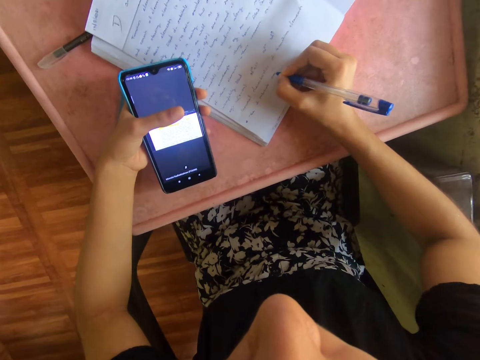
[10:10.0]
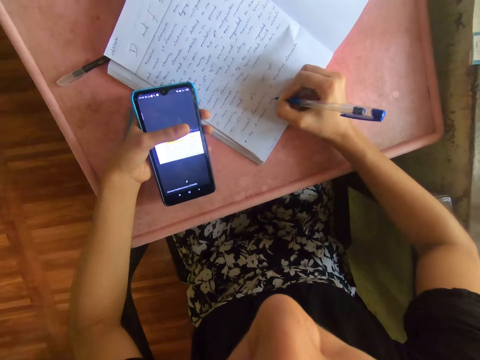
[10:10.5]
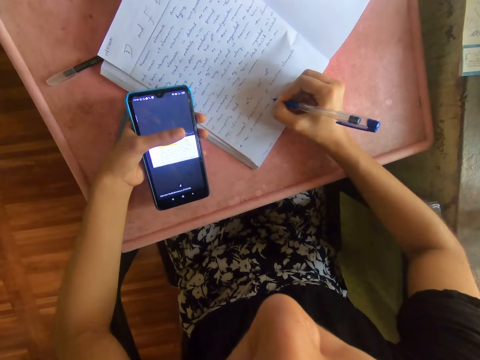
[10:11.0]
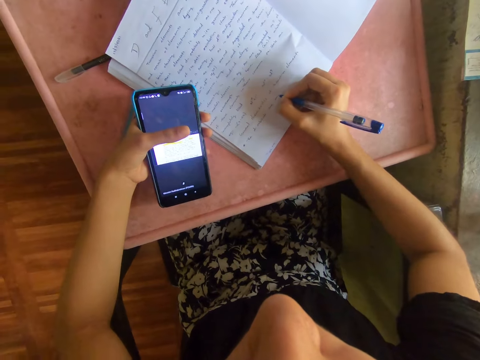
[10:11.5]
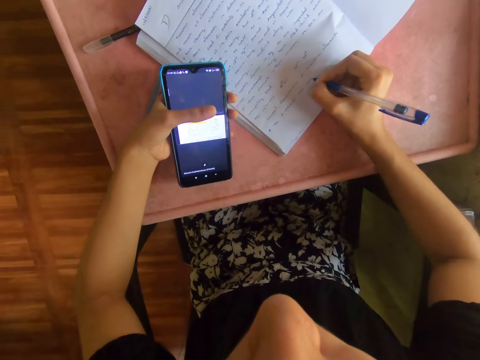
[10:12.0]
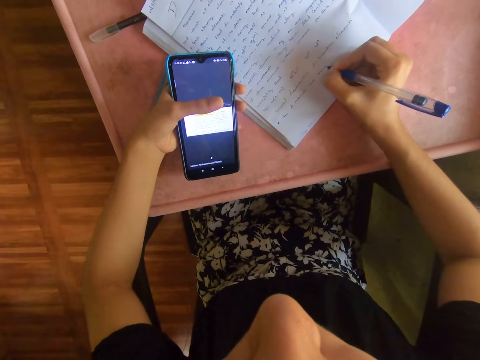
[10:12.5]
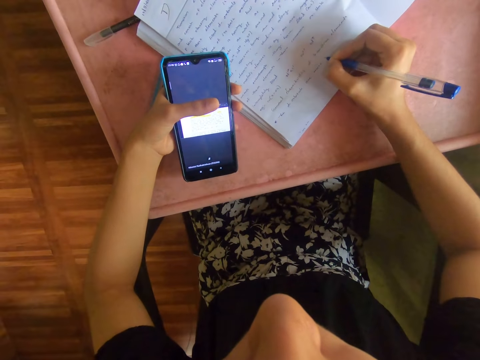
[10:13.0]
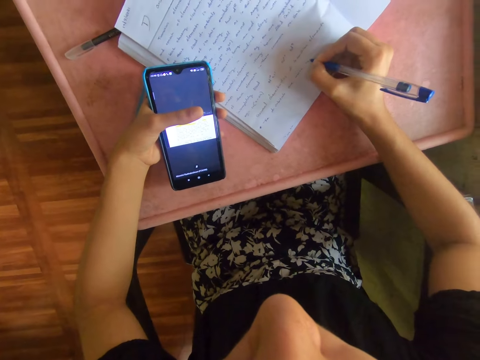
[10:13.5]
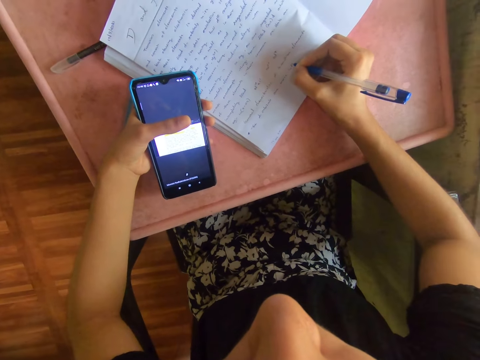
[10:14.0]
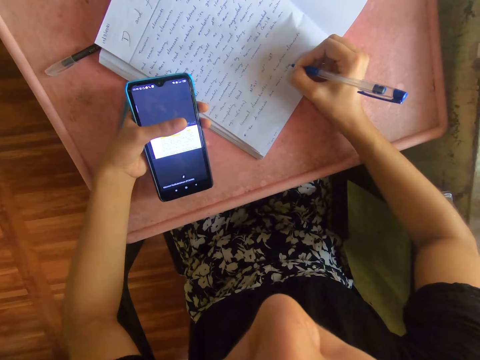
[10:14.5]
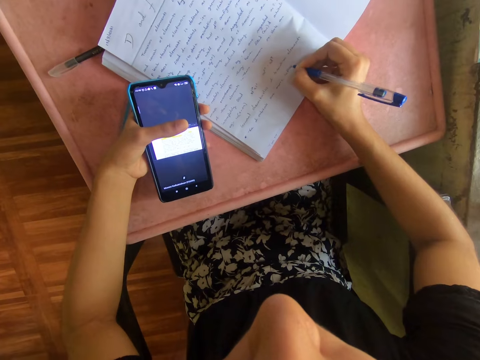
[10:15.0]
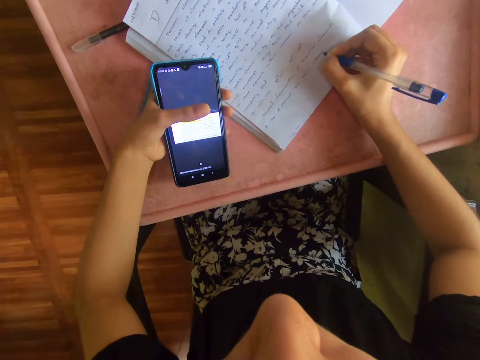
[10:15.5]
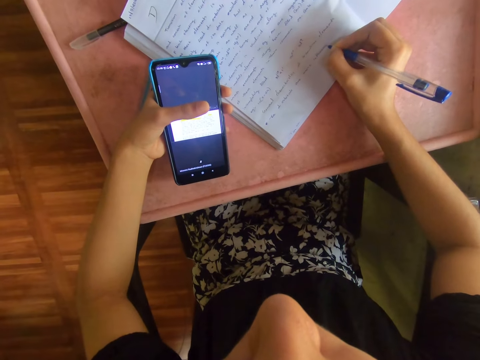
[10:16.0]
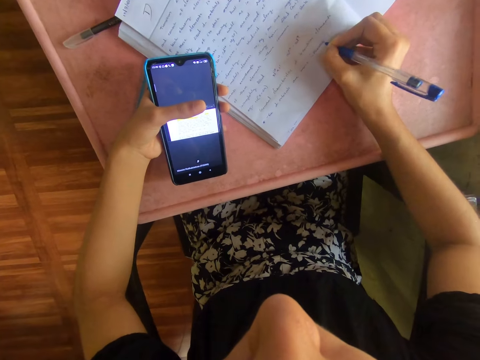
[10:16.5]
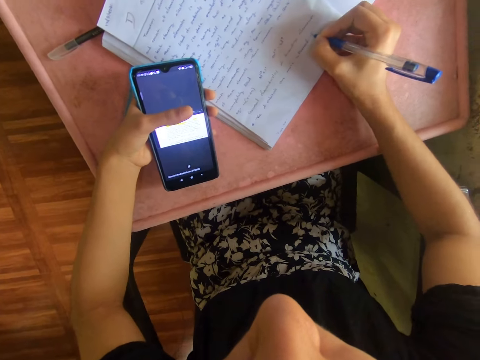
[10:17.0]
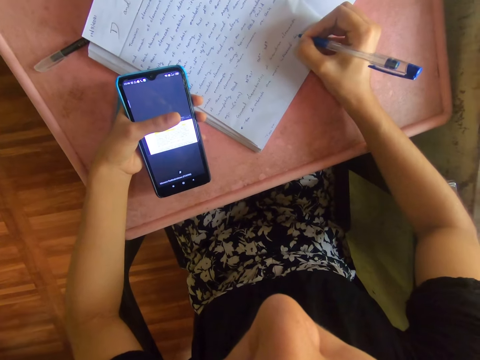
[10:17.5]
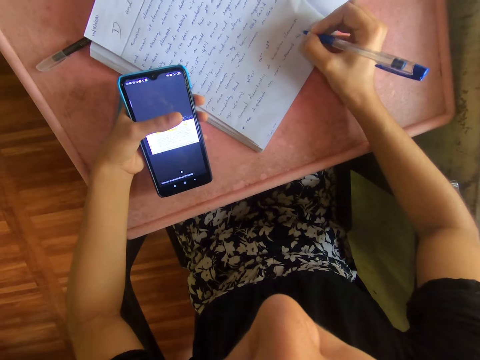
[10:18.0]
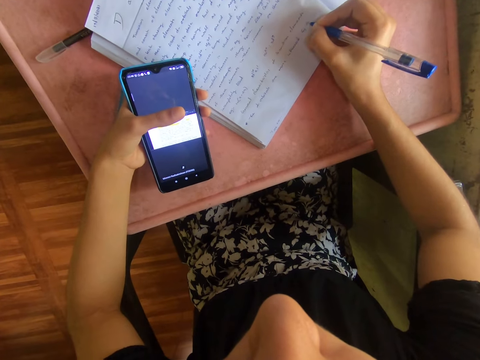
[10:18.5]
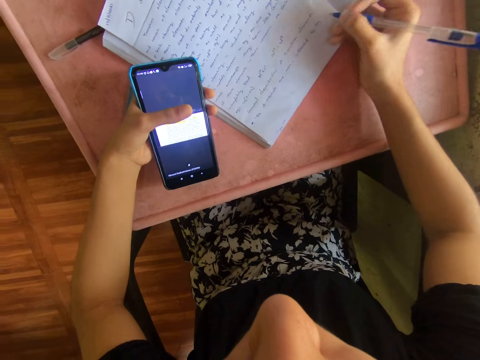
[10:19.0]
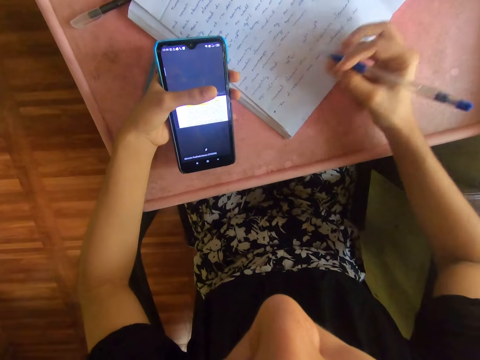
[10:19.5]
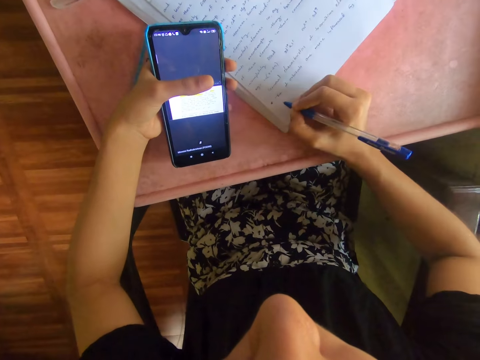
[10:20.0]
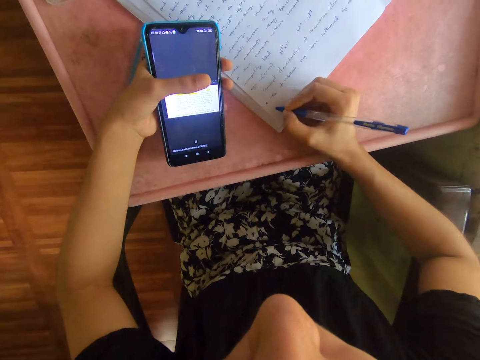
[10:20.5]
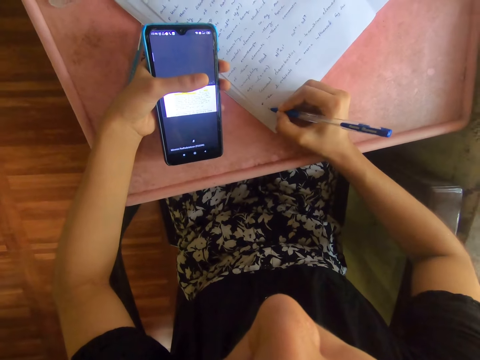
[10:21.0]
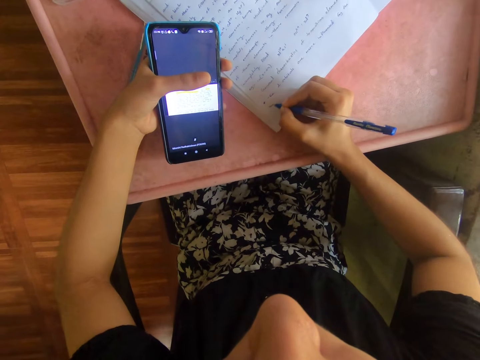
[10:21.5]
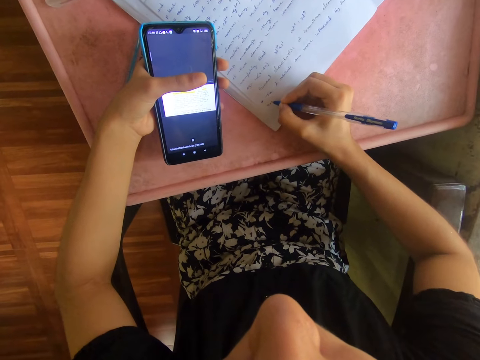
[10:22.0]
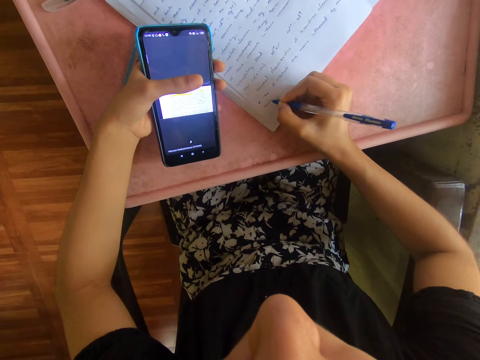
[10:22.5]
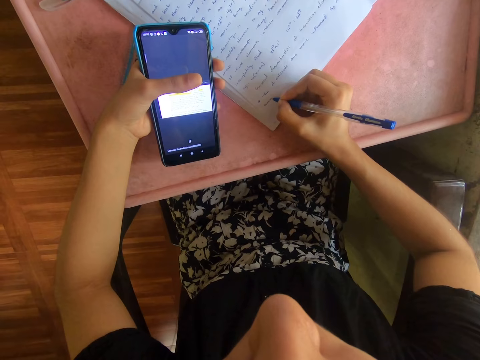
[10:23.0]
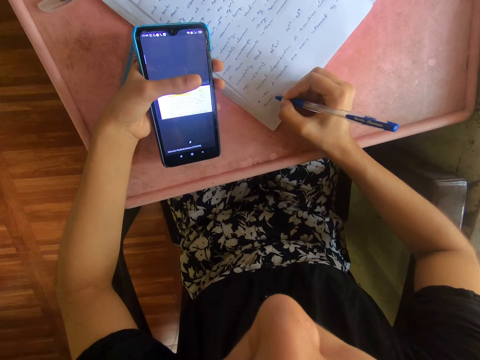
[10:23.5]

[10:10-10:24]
The camera wearer adjusts her right hand on the table. She writes on the book on the table with the blue pen in her right hand.

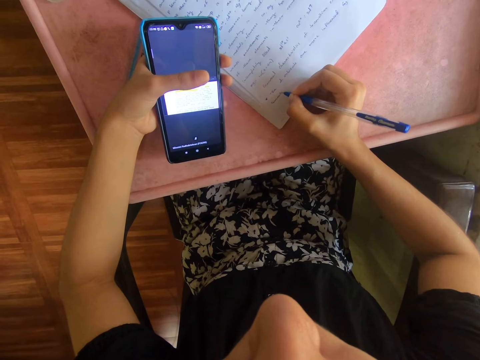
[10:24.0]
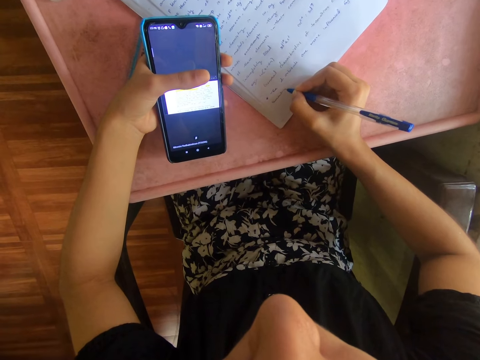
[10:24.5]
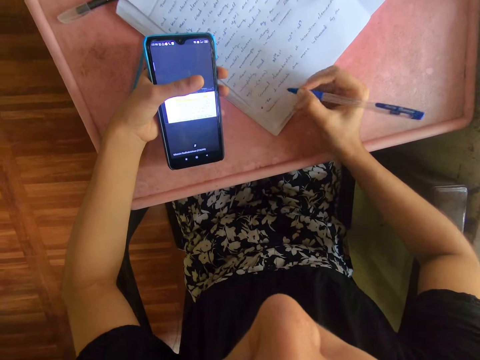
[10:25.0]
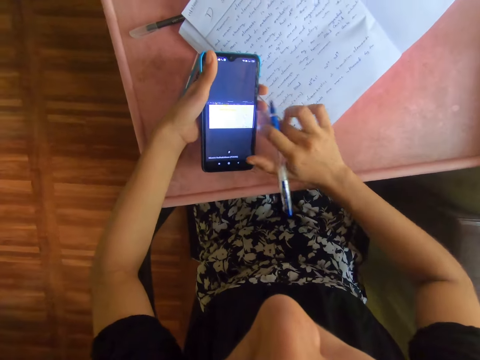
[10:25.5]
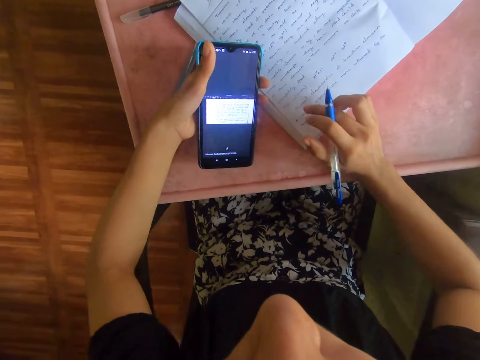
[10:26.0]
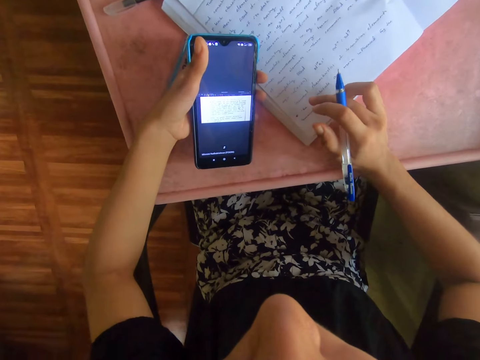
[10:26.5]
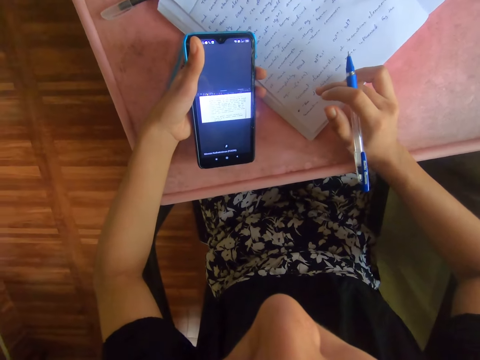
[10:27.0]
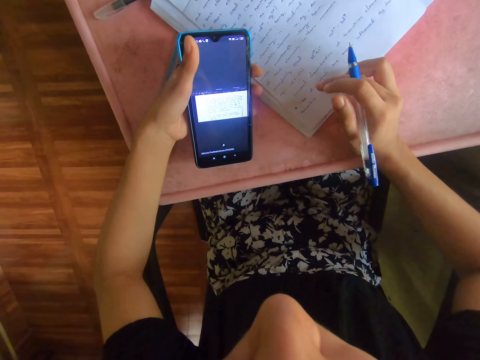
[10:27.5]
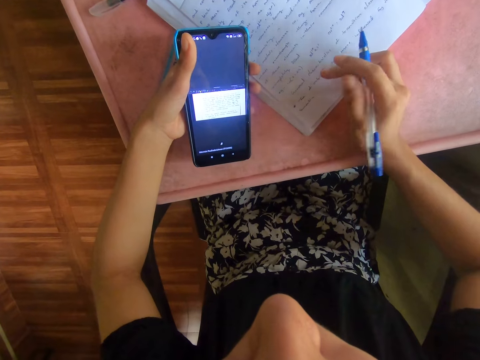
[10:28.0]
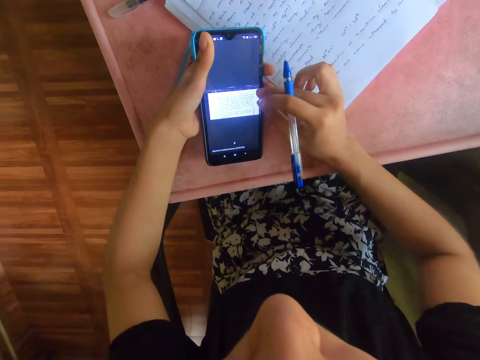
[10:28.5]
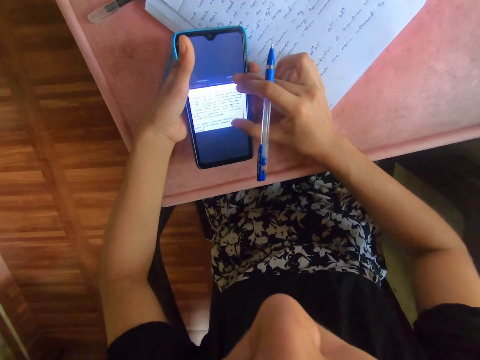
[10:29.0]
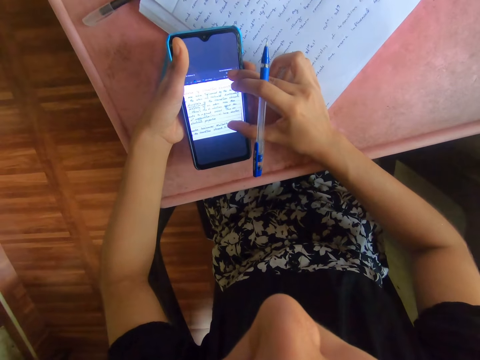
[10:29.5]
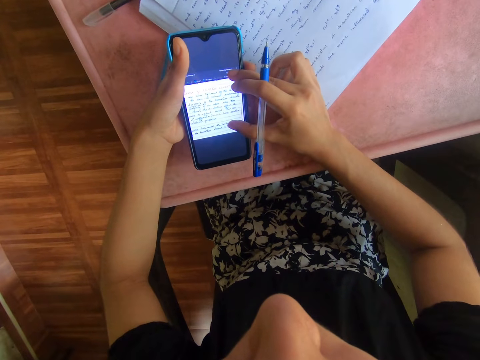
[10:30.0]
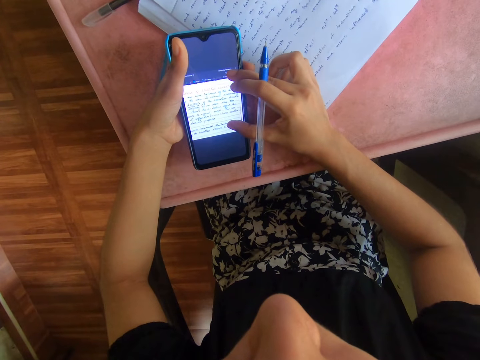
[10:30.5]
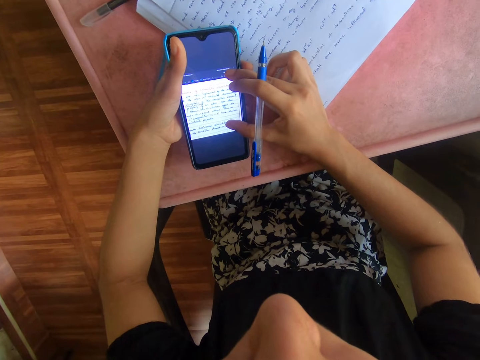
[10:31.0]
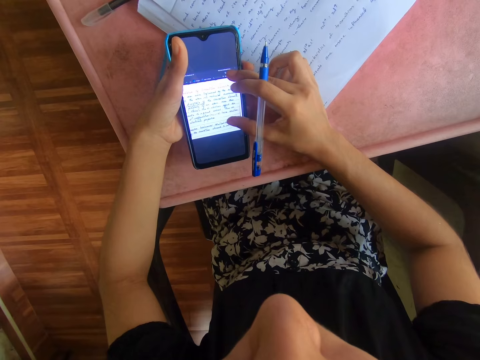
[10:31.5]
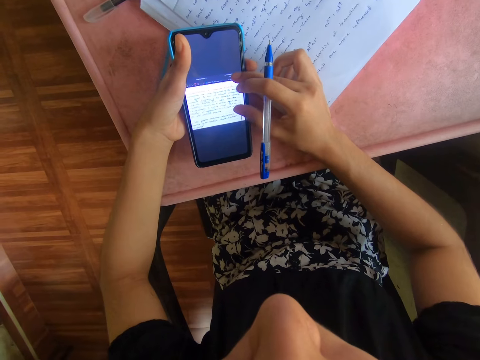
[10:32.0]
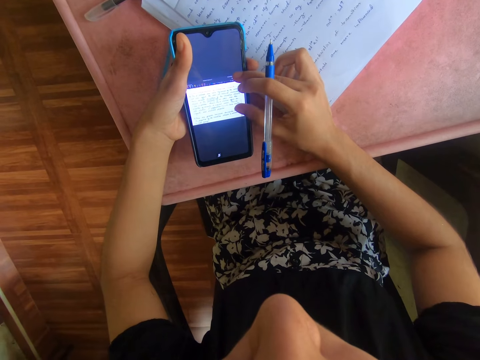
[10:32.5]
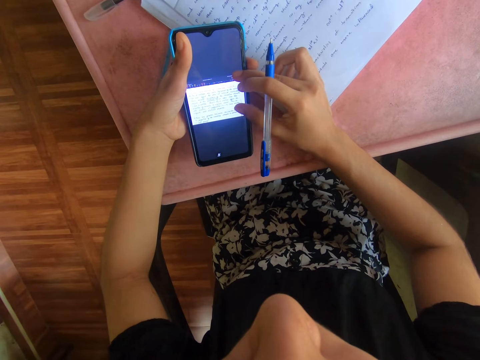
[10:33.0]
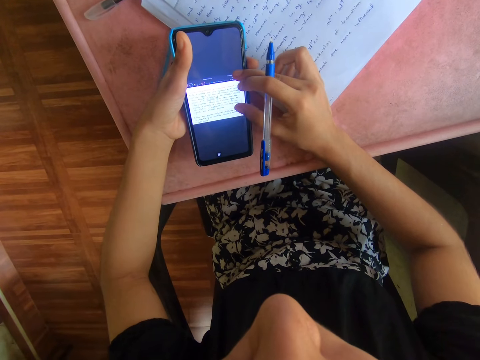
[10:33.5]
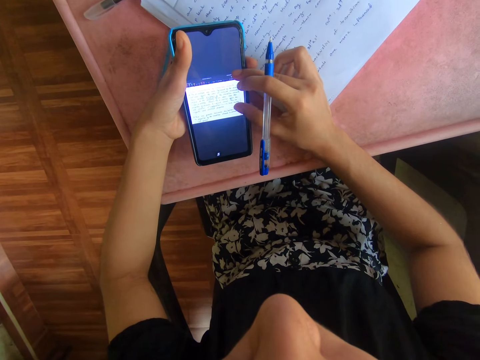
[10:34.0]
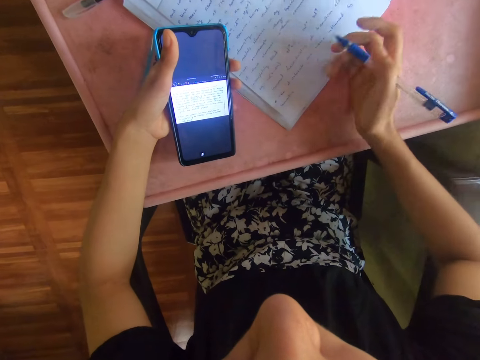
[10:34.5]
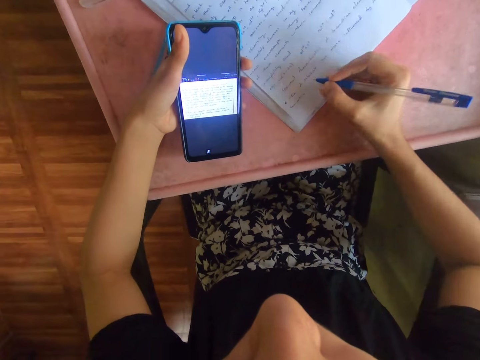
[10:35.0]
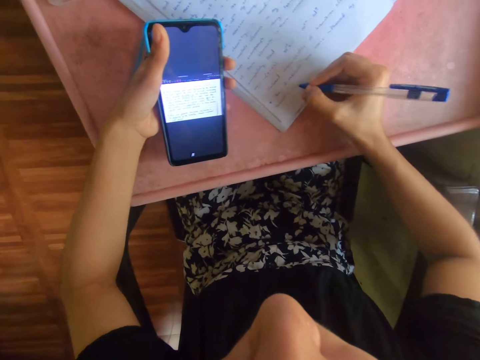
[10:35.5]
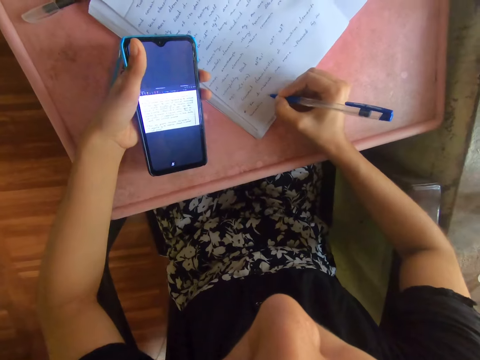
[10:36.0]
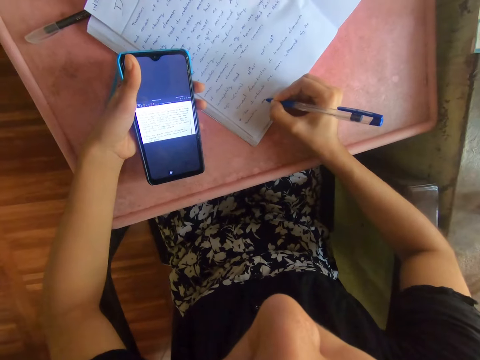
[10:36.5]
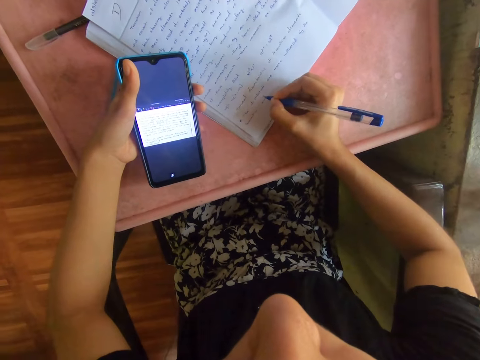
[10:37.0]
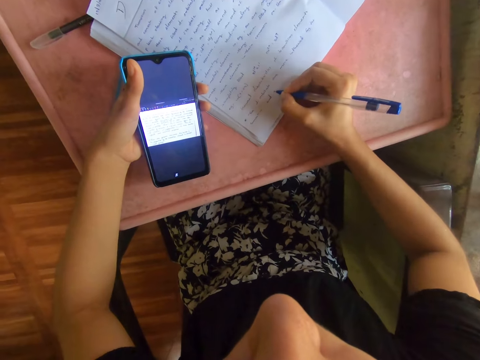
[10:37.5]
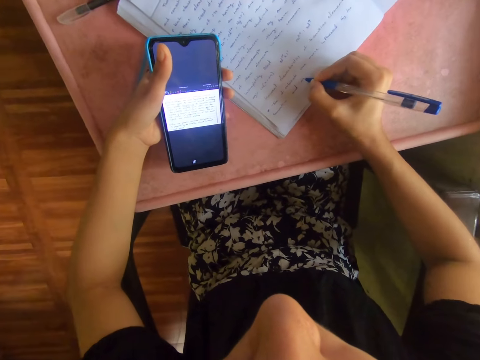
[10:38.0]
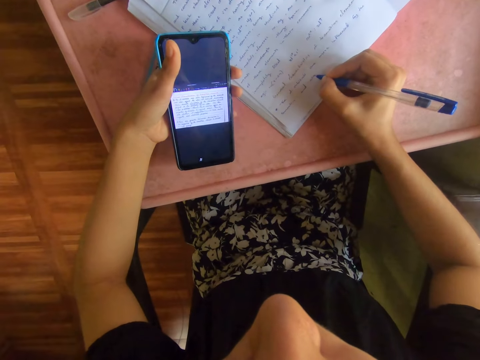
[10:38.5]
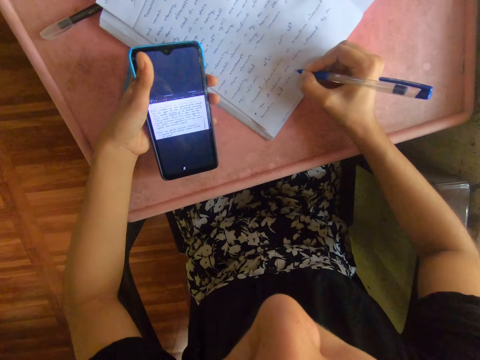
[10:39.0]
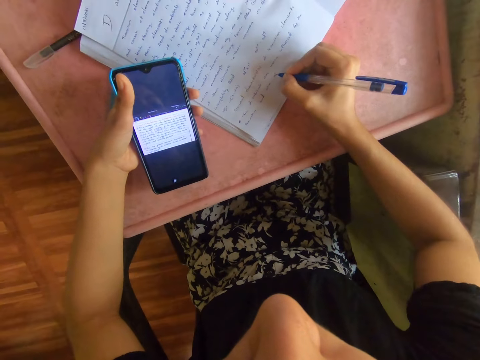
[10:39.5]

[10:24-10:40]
The camera wearer operates the phone with her right hand. She places her right hand on the table. She operates the phone with her right hand. She writes on the book on the table with the blue pen in her right hand.
